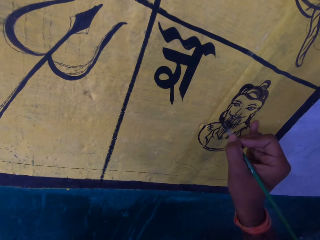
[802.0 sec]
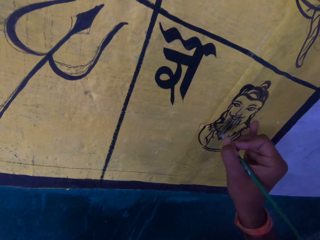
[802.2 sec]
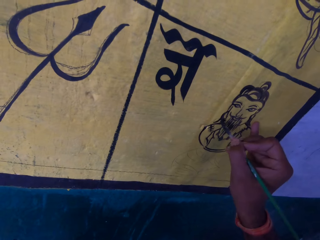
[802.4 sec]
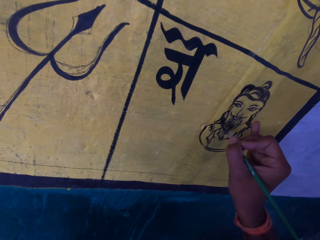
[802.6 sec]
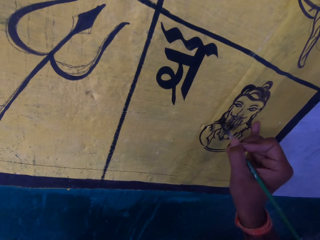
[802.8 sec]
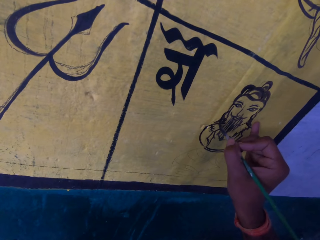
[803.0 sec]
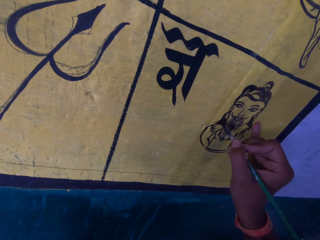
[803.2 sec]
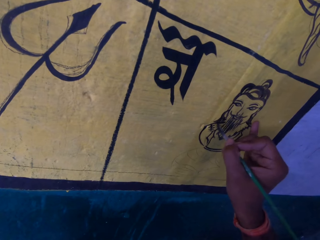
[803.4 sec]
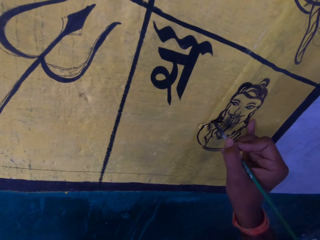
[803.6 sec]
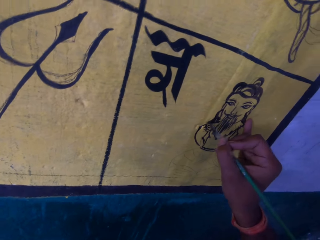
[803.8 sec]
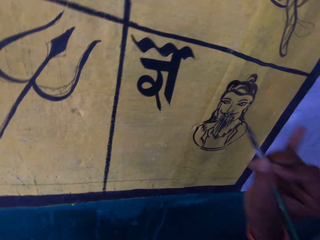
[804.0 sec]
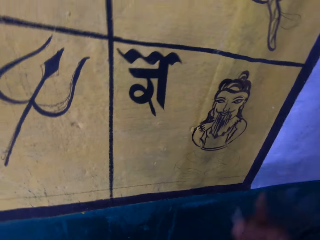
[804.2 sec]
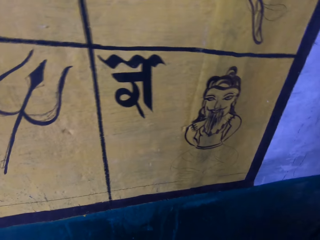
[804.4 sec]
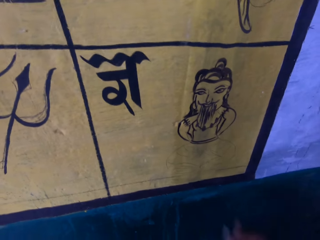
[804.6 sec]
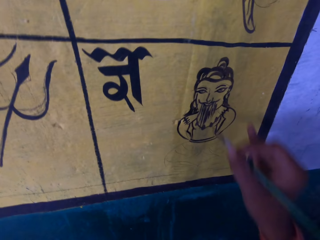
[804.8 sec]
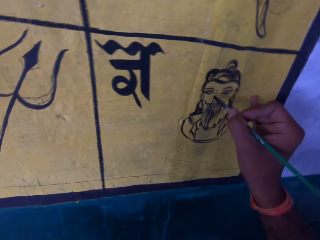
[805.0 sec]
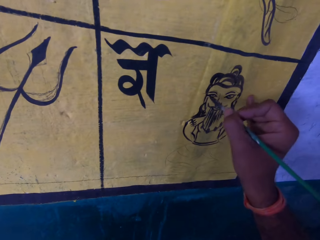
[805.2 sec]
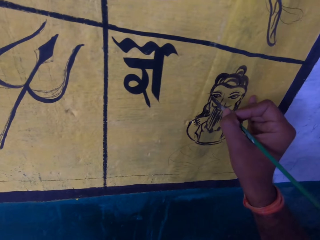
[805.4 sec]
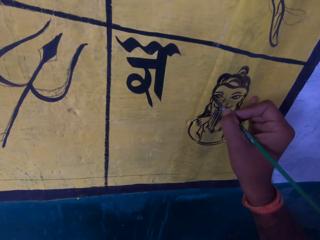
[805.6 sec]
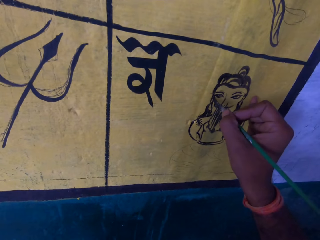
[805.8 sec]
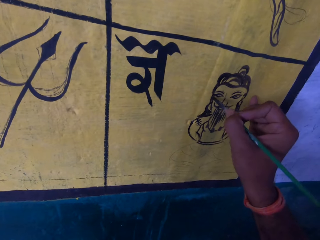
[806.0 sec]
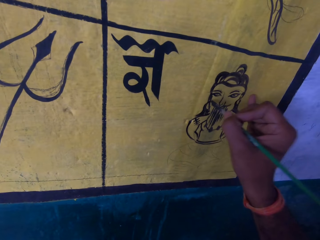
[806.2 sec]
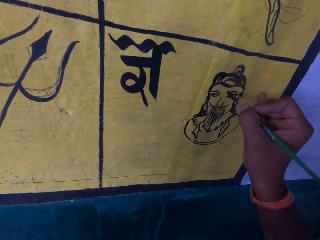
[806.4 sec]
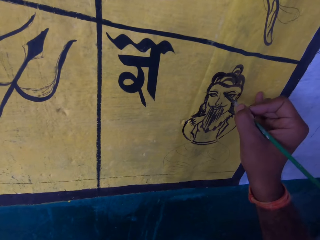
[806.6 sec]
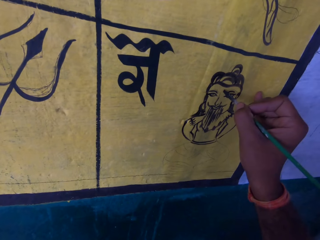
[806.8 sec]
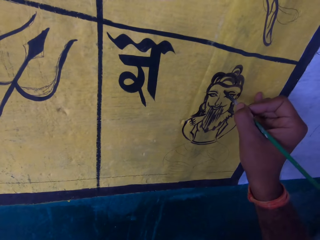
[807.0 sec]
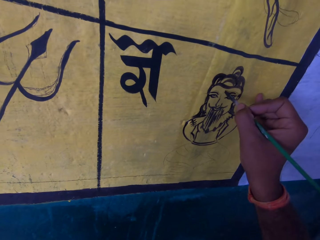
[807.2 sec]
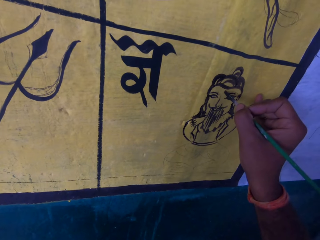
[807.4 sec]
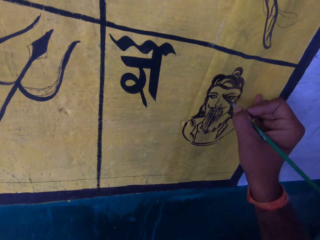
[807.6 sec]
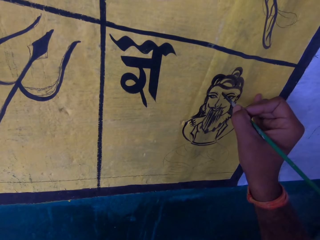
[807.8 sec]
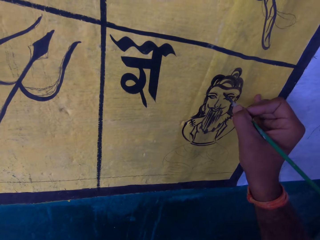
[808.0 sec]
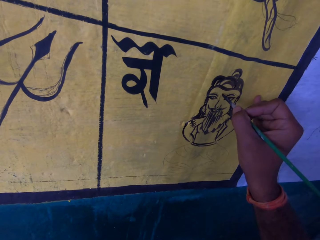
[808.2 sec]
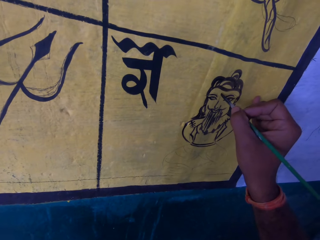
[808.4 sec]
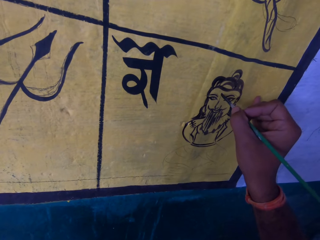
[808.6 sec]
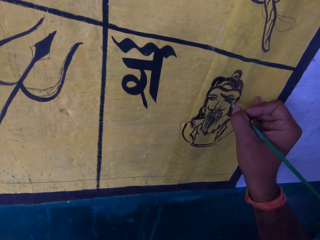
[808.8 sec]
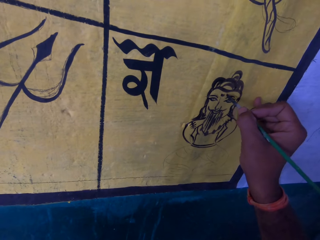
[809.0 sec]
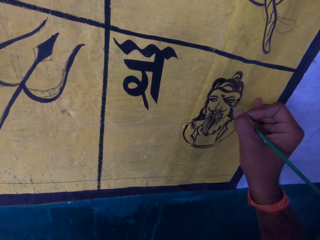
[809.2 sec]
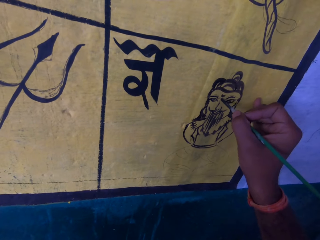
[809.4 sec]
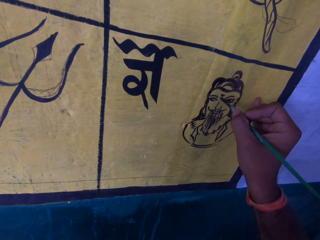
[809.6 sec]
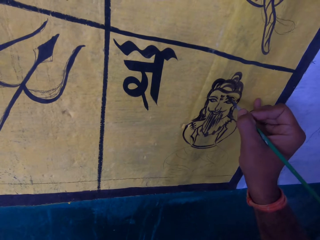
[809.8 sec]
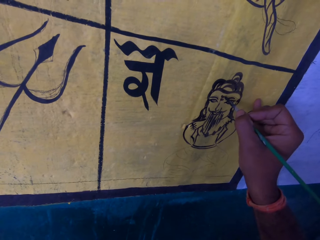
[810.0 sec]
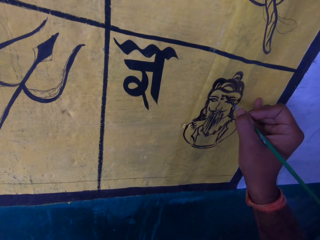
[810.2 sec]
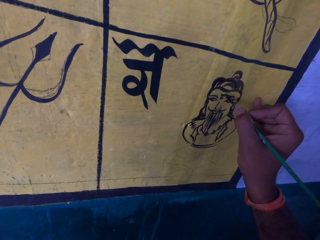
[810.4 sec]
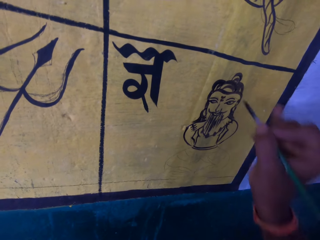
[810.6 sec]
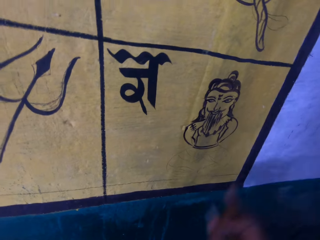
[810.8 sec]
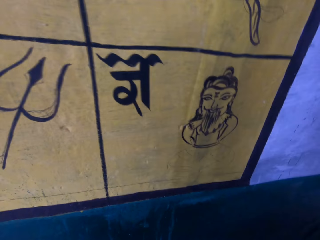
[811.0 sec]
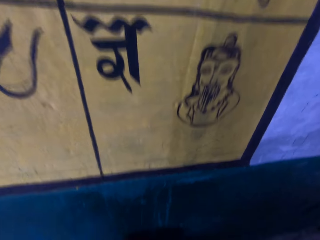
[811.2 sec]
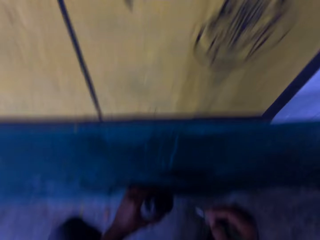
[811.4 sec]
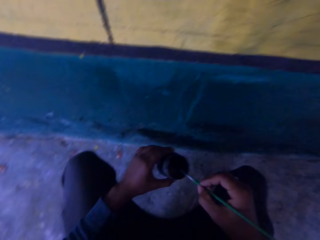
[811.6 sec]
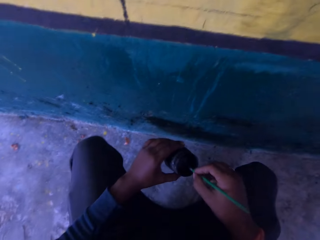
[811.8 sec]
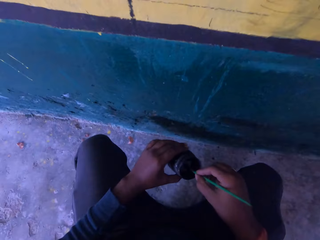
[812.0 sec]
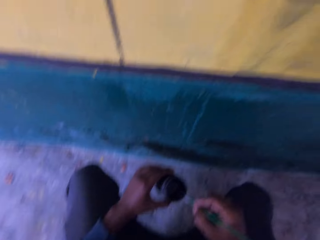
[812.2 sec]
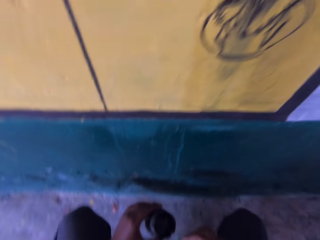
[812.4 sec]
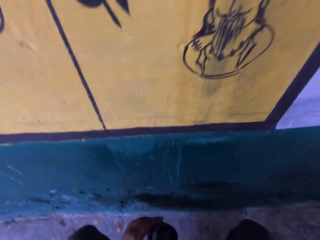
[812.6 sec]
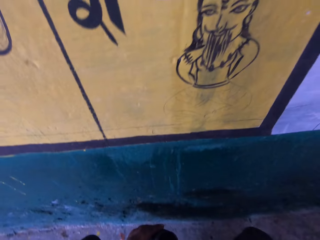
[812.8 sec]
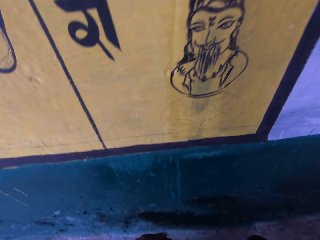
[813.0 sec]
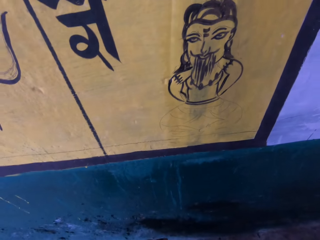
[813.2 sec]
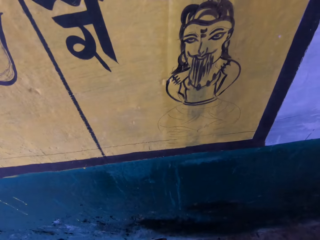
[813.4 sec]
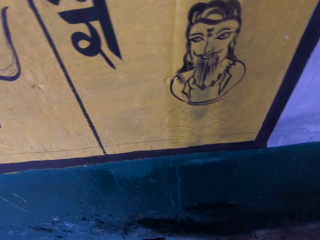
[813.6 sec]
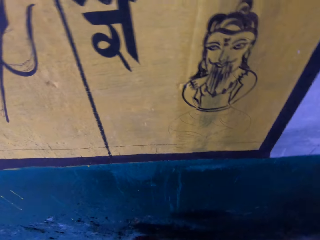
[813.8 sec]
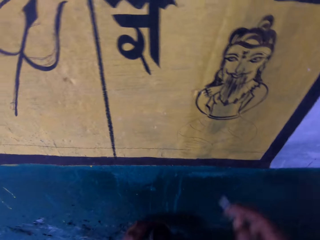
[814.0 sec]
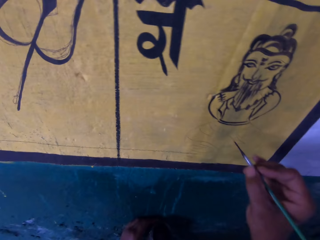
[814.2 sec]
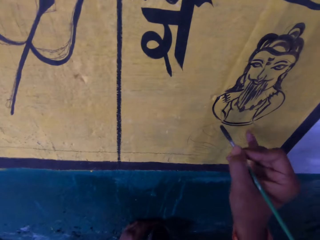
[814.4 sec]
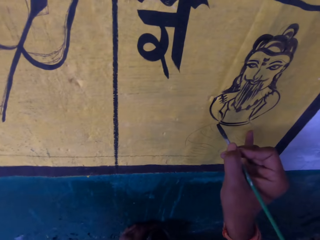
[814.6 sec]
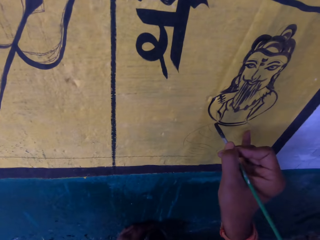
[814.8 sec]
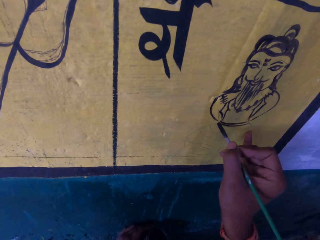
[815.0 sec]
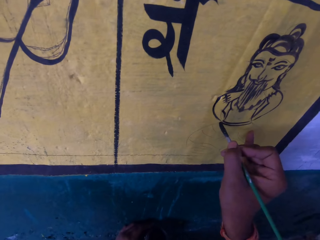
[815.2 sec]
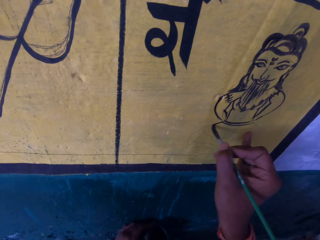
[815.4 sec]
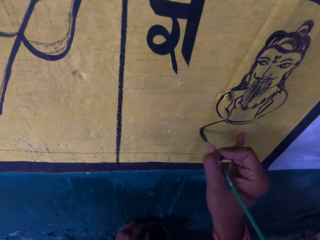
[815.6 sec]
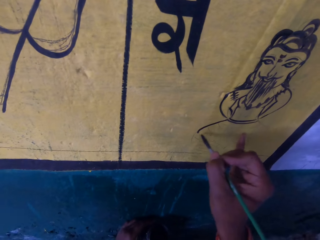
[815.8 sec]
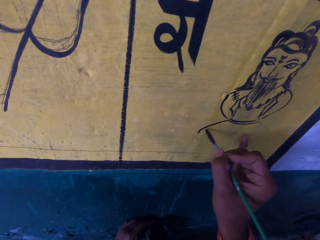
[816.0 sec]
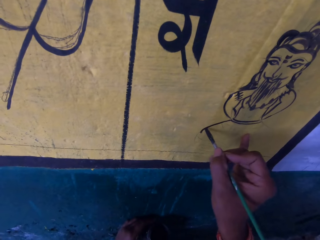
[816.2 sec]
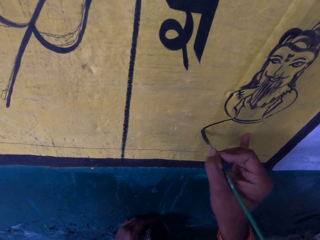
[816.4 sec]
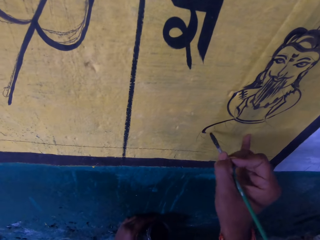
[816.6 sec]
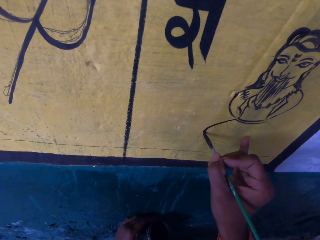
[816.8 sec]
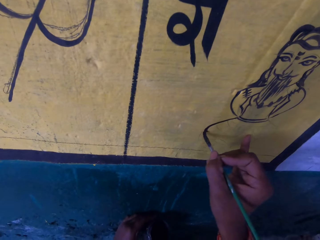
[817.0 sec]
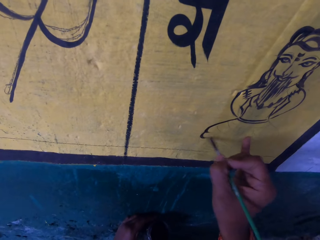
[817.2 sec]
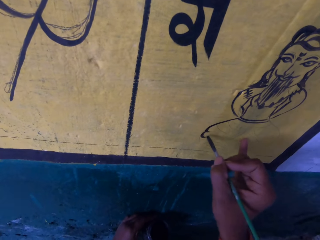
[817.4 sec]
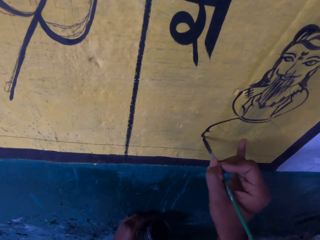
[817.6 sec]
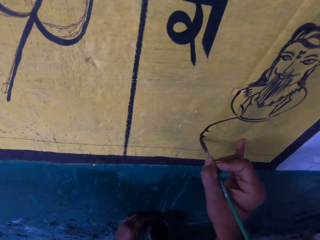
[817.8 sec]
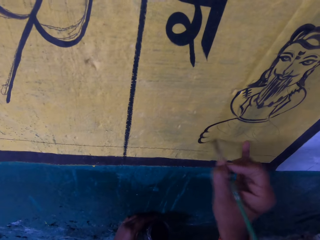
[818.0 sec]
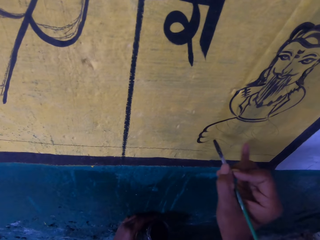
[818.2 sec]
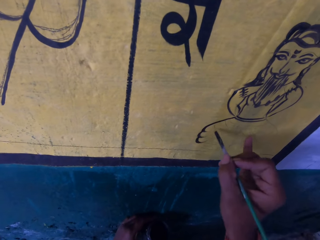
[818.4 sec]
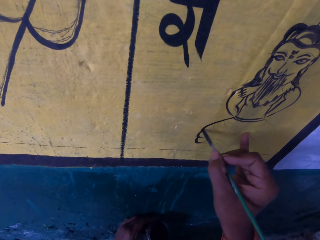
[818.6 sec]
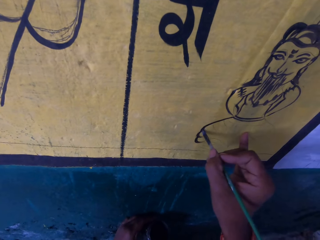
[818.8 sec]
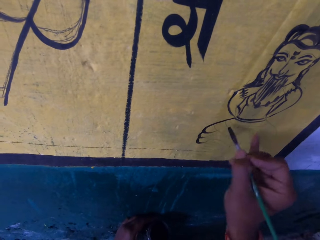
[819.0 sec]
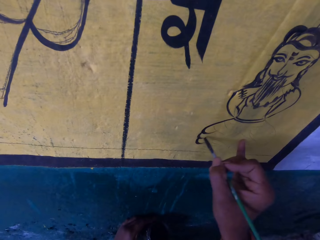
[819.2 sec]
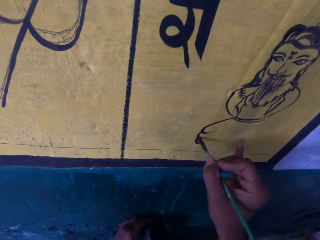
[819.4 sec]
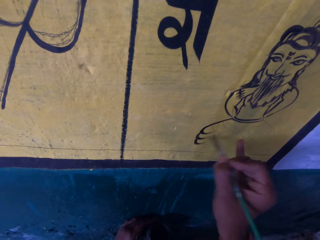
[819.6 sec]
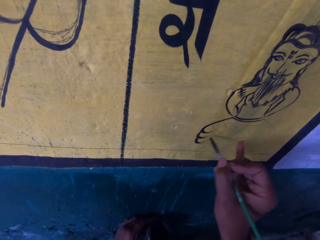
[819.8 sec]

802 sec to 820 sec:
The camera wearer lowers his hand towards the container. He moves his hand forward. He paints on the wall with the paint brush. He removes the paint brush from the paint wall. He lowers his hand towards the container. He dips the paint brush in the paint can. He wipes the paint brush on the edge of the paint can. He stares at the wall. He moves his hand forward. He paints the paint wall with the paint brush.

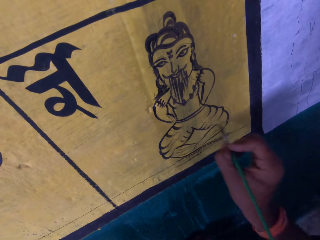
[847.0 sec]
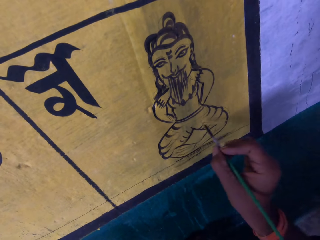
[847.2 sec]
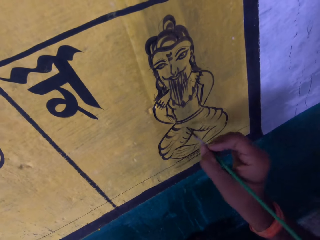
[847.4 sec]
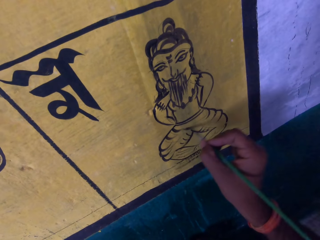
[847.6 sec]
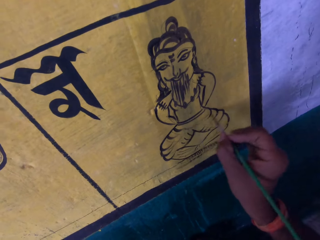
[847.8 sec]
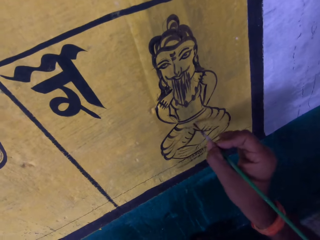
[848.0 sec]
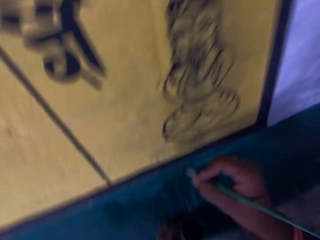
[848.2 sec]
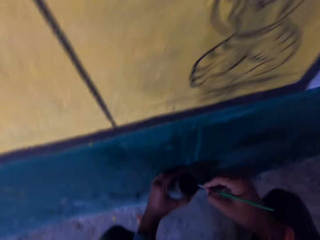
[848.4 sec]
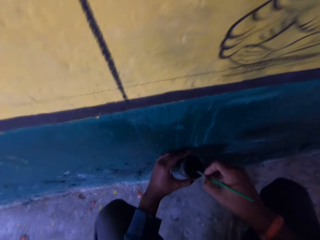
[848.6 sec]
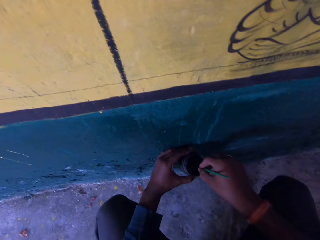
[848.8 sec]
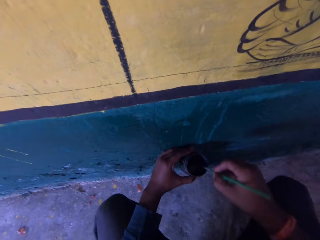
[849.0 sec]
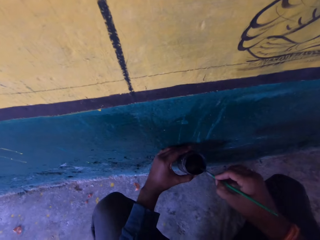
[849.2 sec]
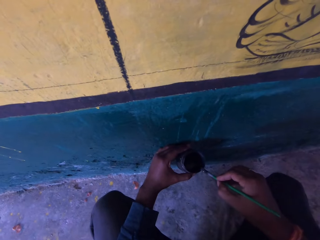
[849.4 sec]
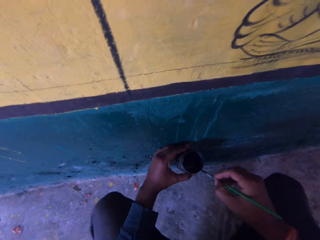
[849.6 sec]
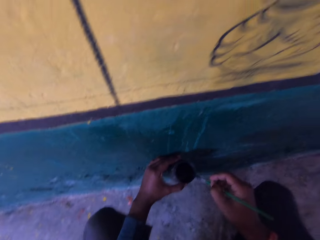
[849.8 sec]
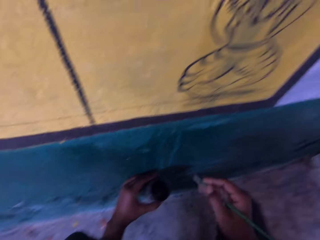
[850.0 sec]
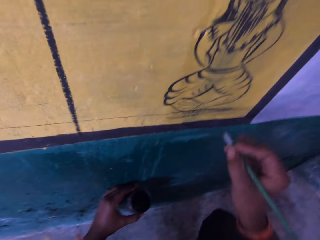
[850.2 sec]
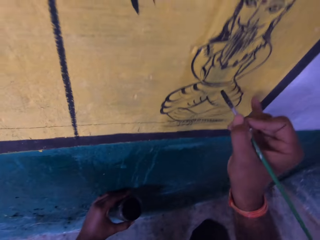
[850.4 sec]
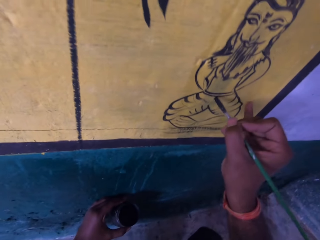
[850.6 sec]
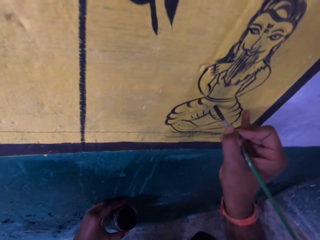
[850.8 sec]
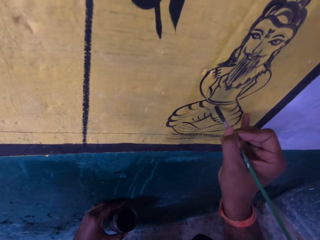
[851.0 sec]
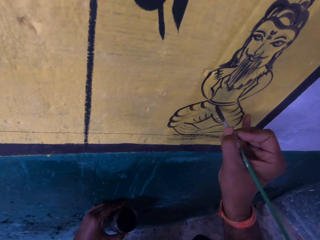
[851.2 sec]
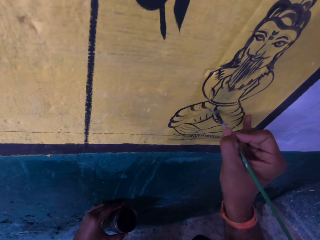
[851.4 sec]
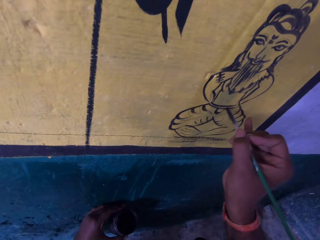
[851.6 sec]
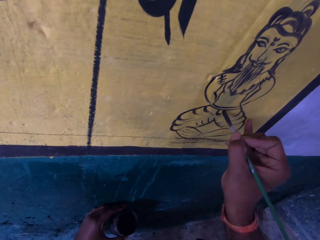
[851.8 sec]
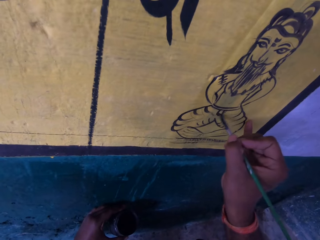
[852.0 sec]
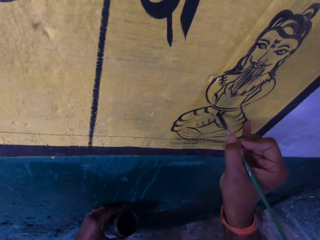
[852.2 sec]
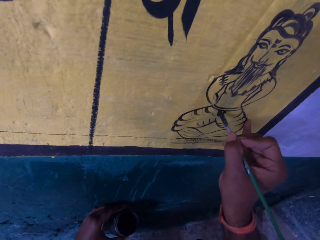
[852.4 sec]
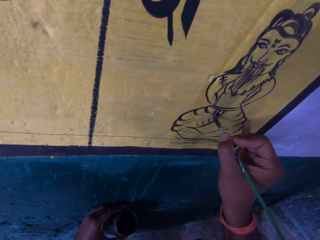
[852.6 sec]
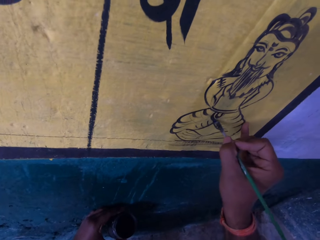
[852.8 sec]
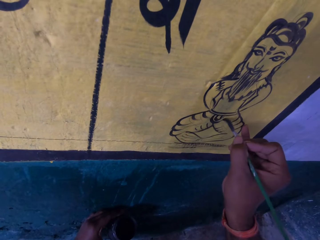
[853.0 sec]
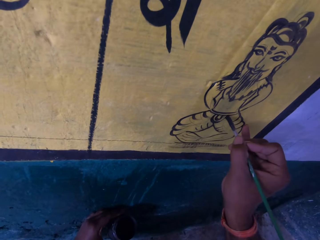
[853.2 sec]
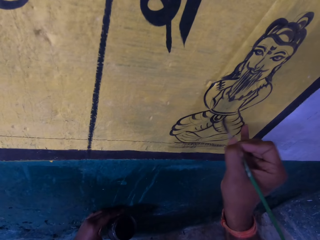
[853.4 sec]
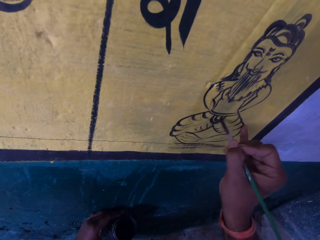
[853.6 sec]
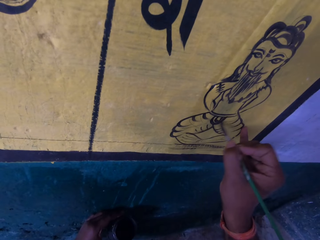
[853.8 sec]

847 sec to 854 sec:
The camera wearer removes the paint brush from the paint wall. They dip the paint brush in a paint can. They wipe the paint brush on the edge of the paint can. They paint the paint wall with the paint brush.
